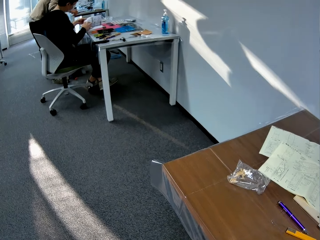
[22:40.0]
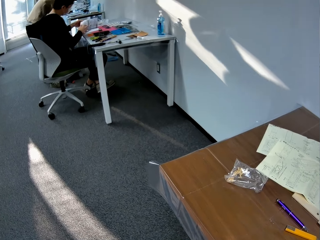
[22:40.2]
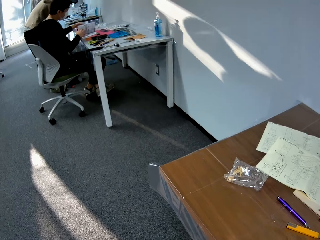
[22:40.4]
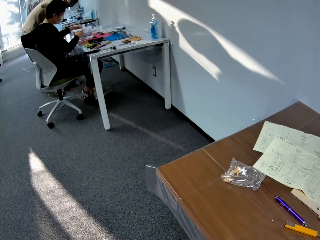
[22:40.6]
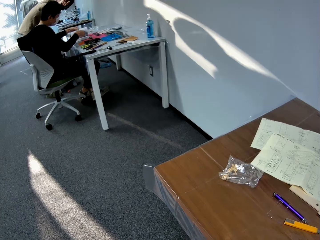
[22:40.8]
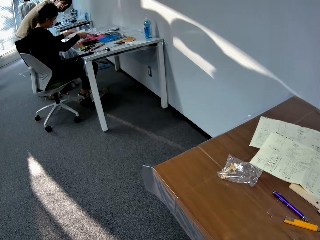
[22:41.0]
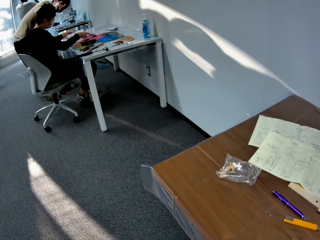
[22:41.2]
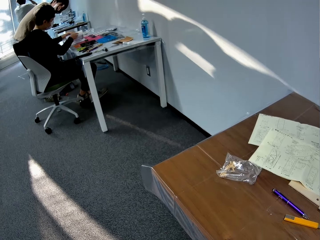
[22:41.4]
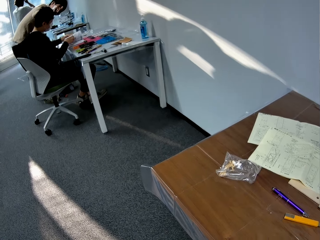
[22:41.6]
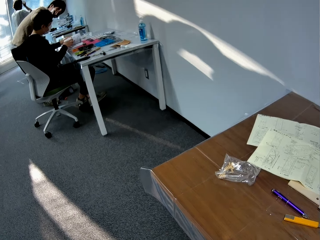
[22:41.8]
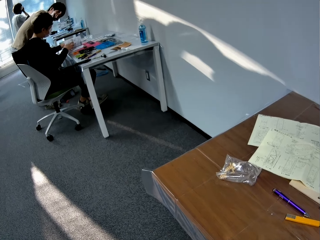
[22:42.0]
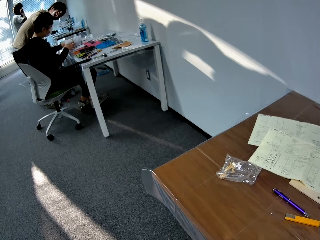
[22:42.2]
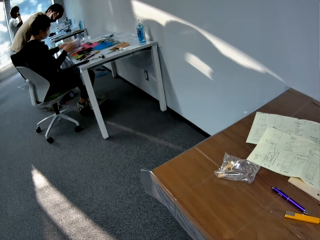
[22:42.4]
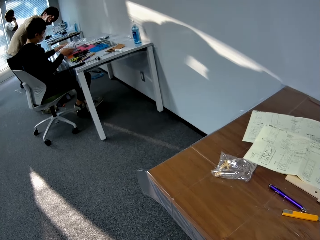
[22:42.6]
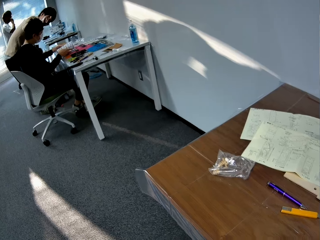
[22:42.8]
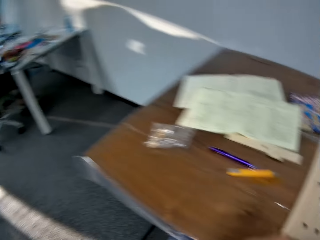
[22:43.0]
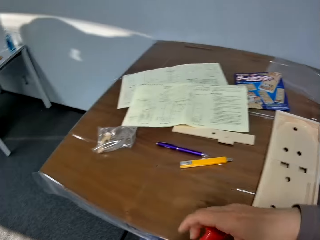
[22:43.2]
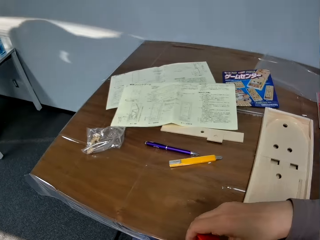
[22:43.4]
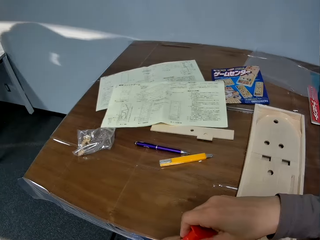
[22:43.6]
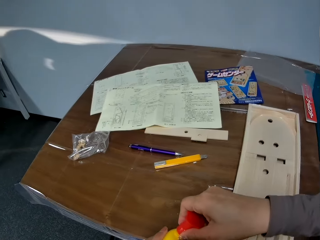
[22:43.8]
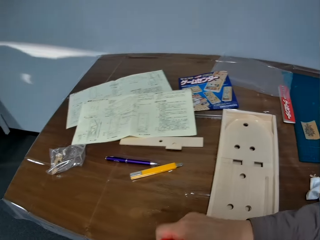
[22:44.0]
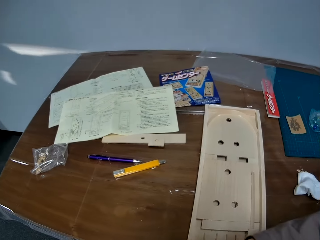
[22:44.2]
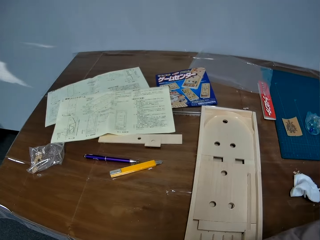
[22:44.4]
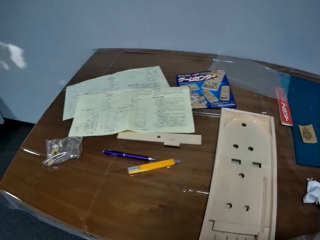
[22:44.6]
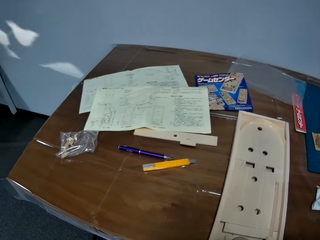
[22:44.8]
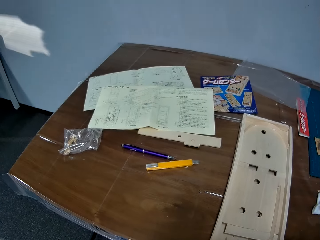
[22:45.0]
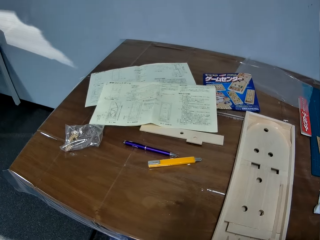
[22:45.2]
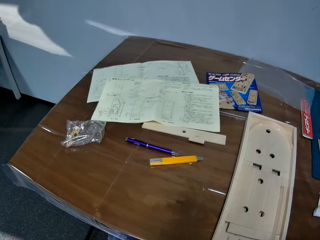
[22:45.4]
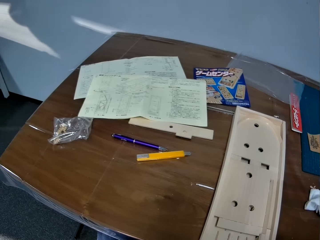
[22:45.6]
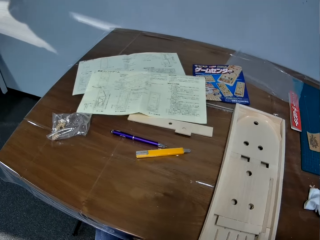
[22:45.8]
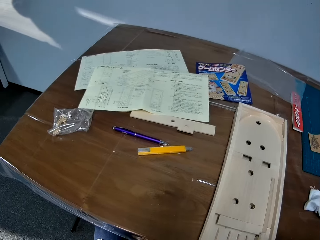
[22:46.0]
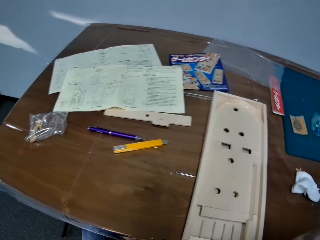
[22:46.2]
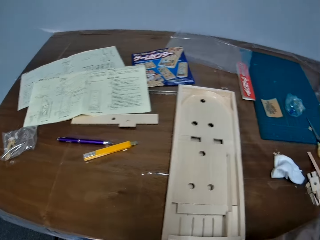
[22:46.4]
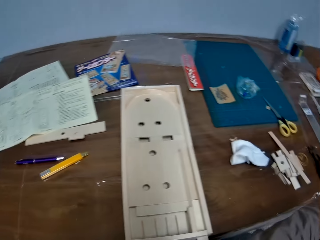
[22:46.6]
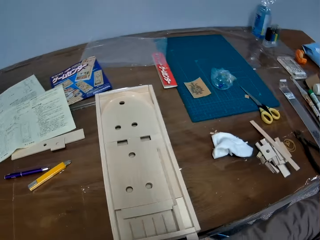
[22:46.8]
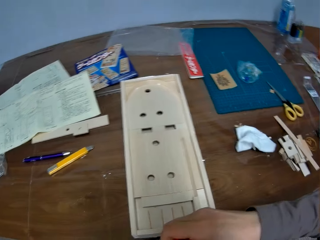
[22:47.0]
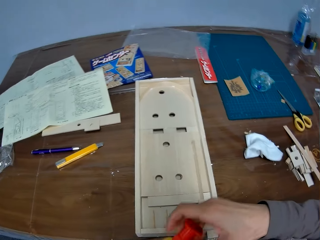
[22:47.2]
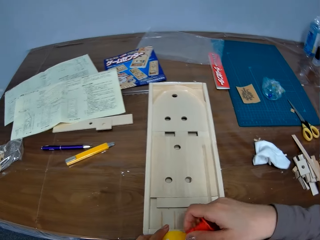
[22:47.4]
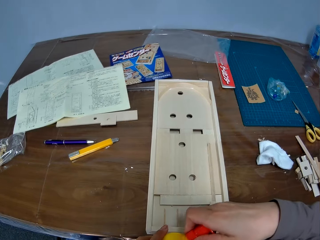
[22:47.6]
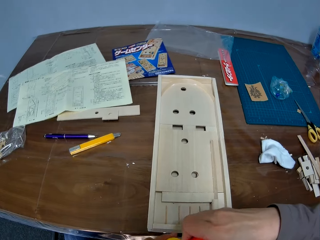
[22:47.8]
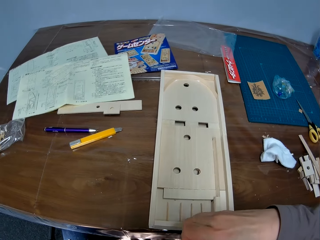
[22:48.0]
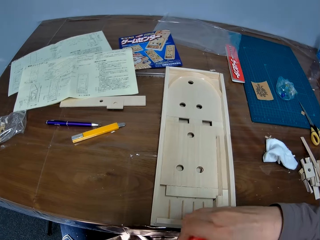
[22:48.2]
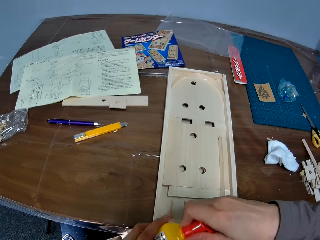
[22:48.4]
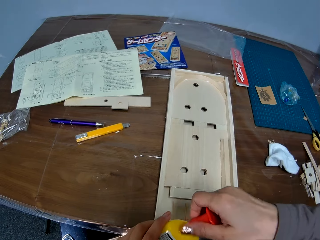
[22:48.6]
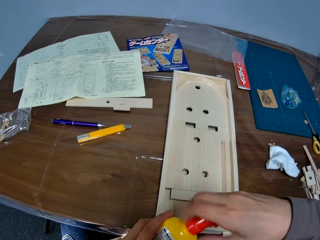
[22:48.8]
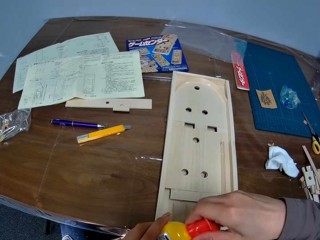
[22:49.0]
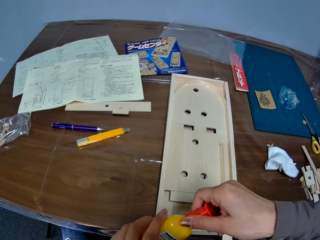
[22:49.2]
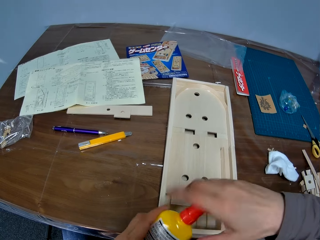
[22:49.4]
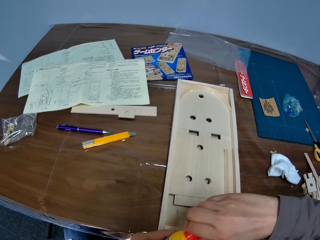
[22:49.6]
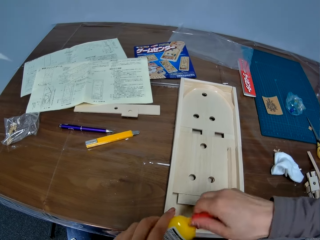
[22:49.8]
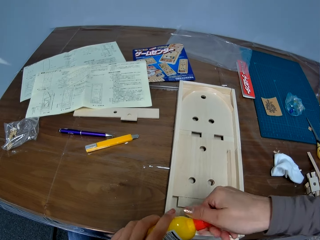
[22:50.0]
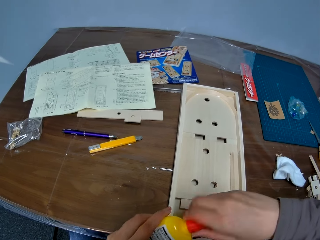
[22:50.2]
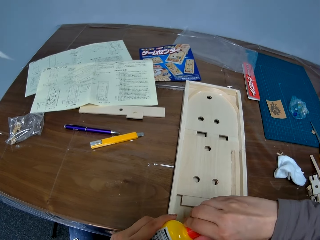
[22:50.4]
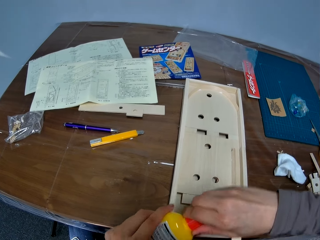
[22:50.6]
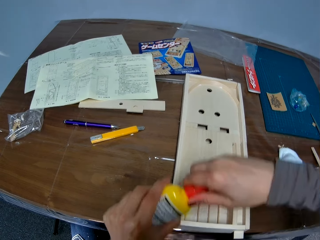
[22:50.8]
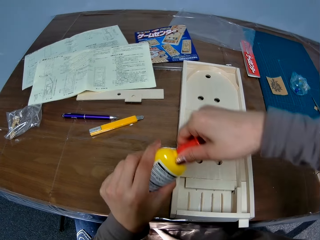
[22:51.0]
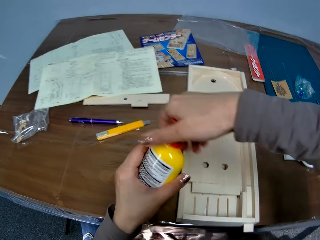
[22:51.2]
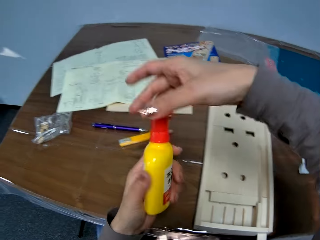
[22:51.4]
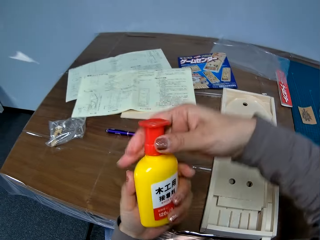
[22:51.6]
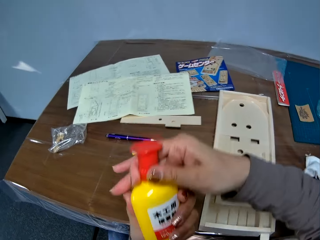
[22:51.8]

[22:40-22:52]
The camera wearer looks at a man and a woman. They look at the pinball wood machine. They look at the table. They close the glue container.

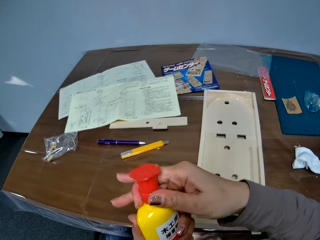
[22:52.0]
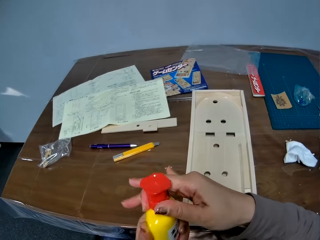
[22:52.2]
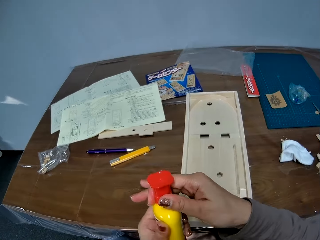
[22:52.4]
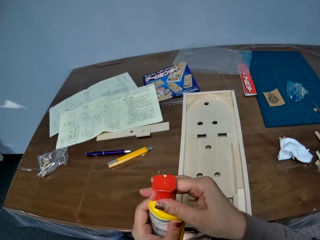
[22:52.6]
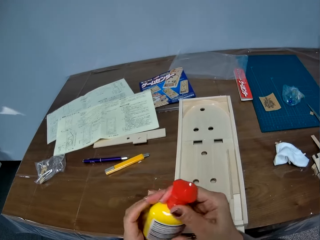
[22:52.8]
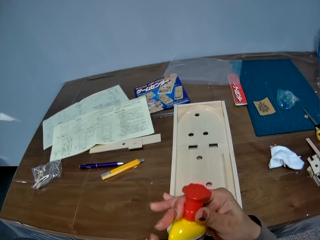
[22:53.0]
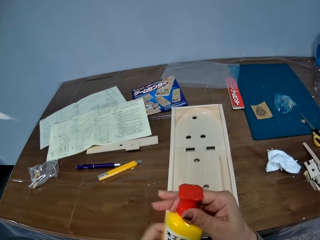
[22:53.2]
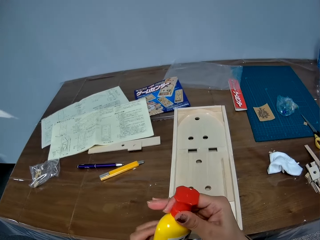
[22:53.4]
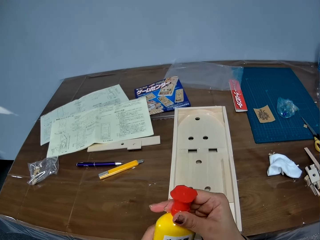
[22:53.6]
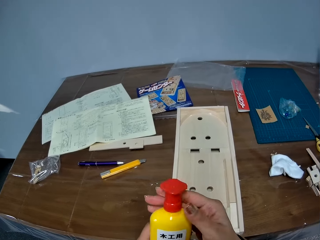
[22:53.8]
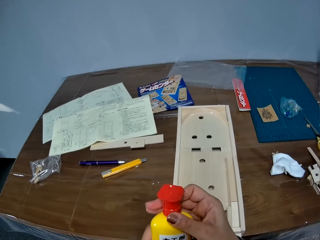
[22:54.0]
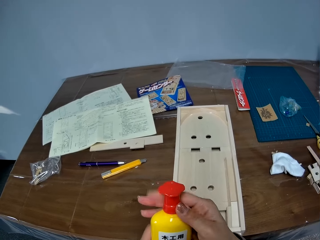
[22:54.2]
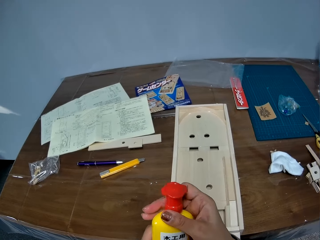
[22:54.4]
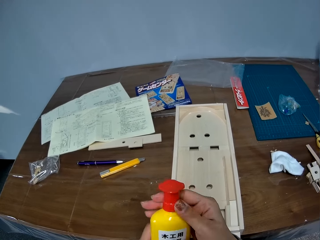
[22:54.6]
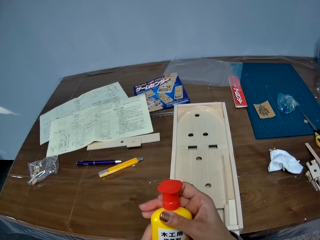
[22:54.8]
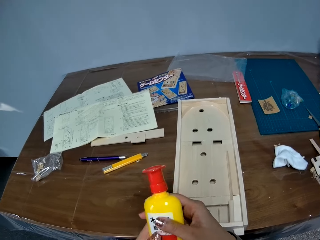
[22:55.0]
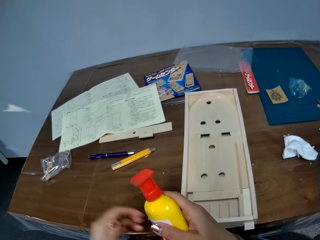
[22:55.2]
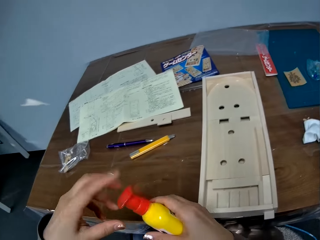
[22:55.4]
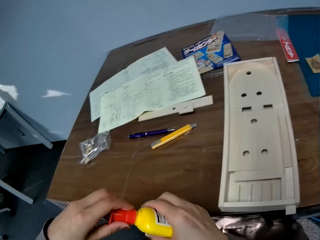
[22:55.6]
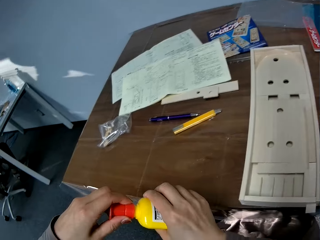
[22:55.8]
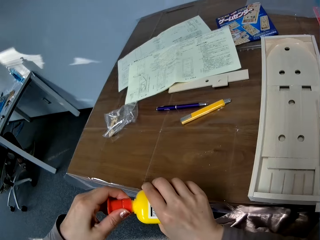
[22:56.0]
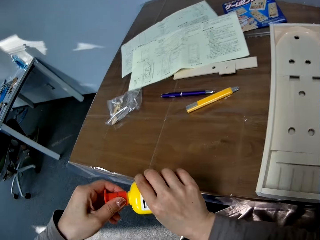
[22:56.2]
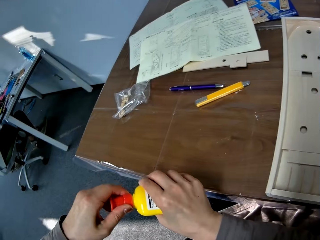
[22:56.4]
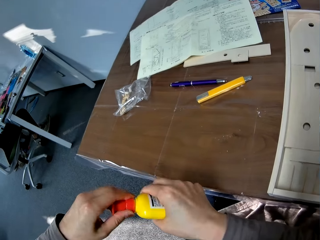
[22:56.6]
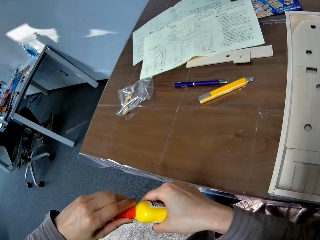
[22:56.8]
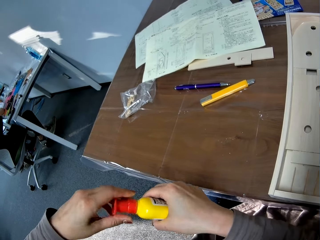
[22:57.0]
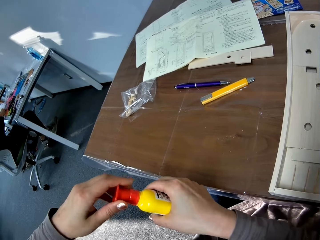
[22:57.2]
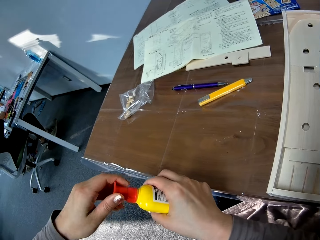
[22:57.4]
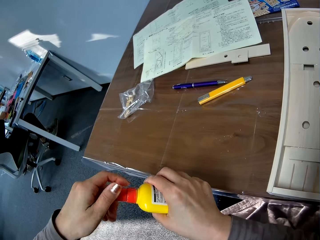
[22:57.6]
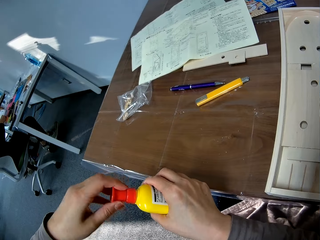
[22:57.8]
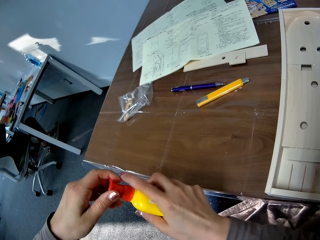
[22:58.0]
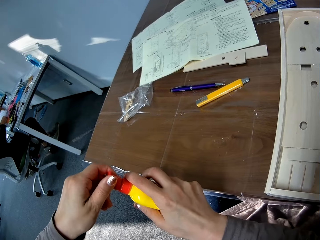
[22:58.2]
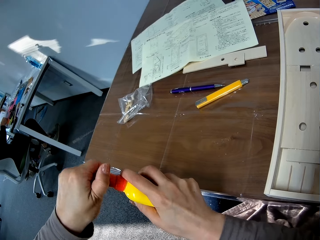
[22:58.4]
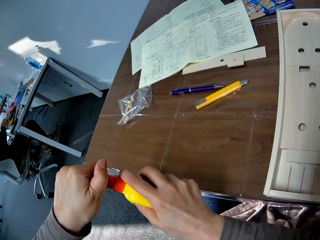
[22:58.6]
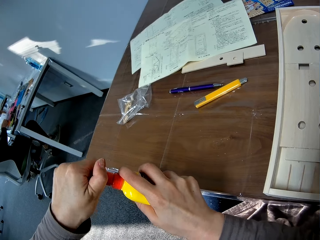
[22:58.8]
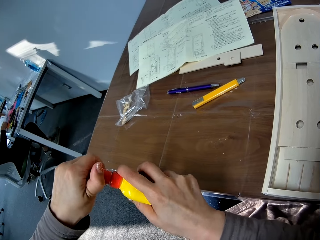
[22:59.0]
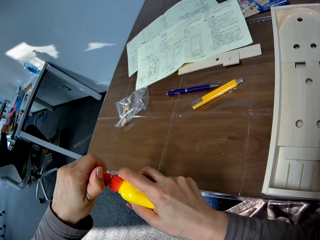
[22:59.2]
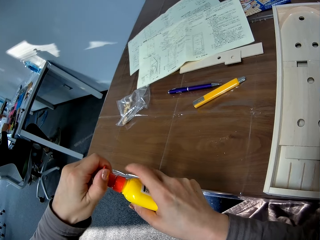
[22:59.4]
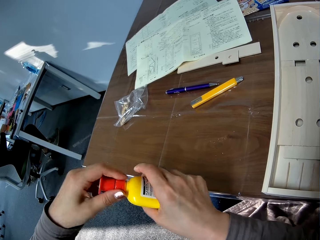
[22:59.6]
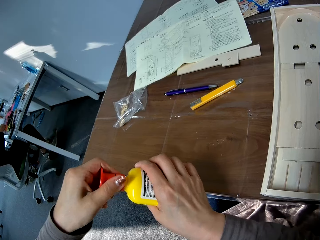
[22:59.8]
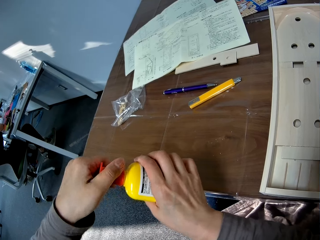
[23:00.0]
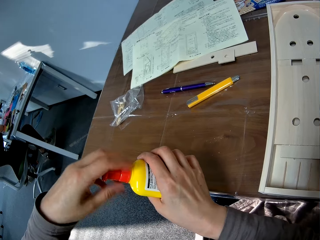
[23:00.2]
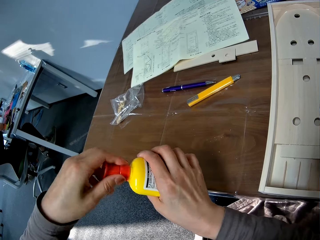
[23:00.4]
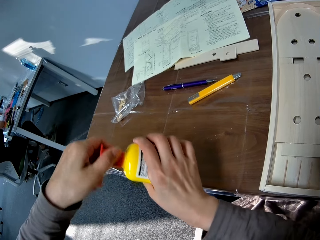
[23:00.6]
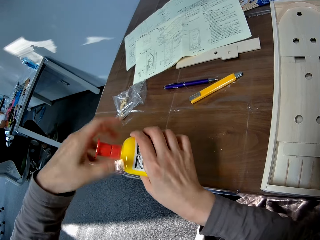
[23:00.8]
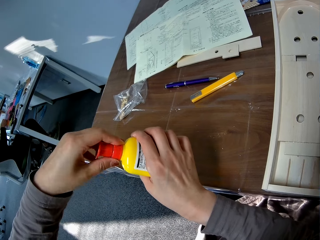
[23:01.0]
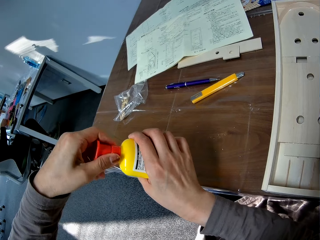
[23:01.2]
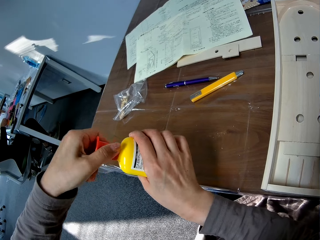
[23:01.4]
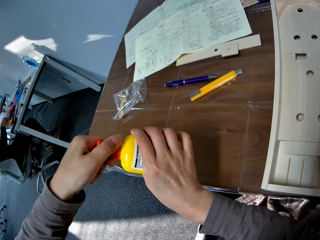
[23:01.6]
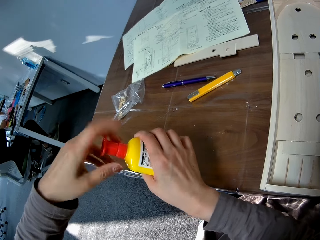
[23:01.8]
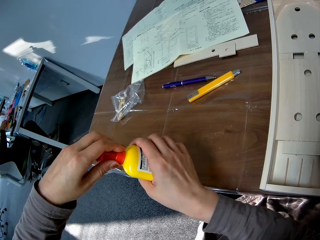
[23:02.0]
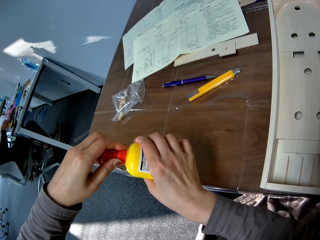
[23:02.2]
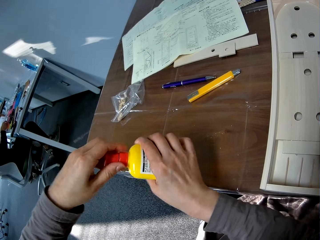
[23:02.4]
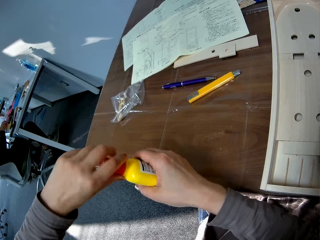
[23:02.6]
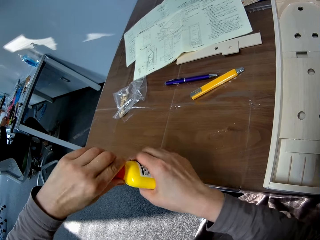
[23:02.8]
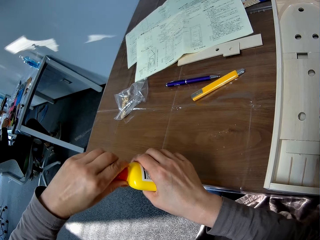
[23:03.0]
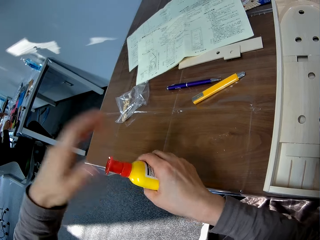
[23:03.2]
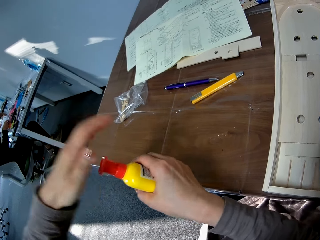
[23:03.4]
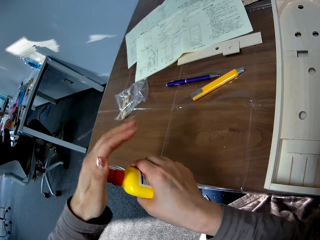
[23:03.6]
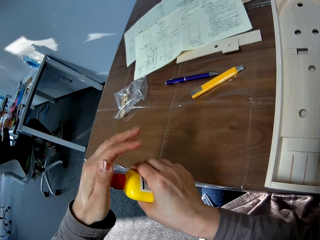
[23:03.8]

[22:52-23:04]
The camera wearer turns around. They close the glue container. A man sits on a chair.
